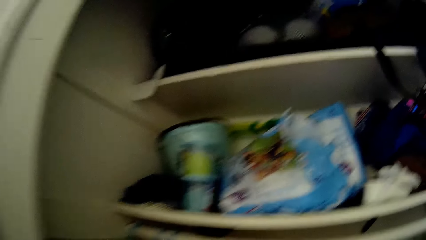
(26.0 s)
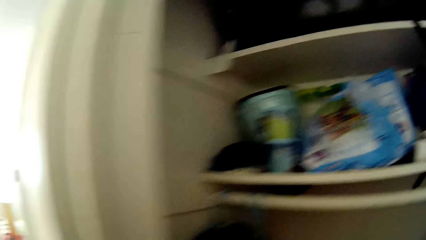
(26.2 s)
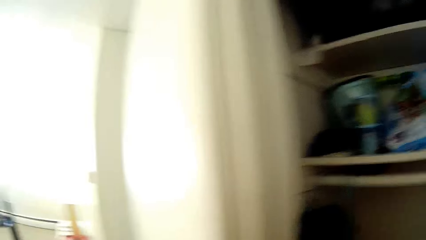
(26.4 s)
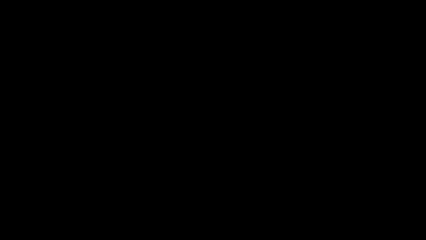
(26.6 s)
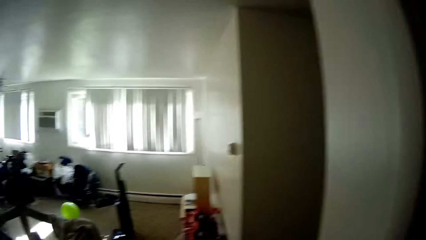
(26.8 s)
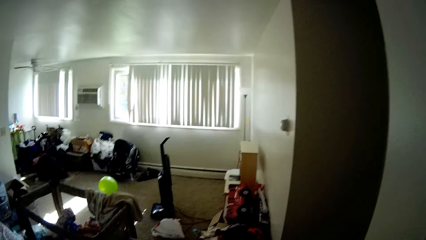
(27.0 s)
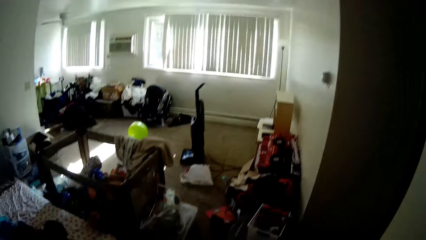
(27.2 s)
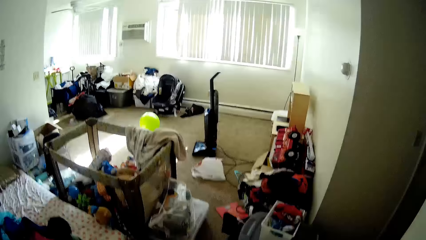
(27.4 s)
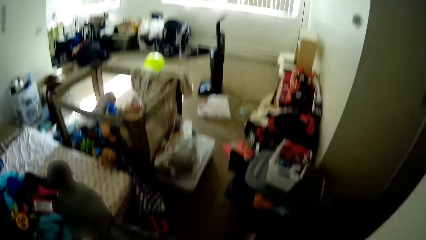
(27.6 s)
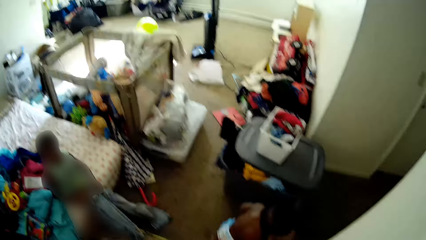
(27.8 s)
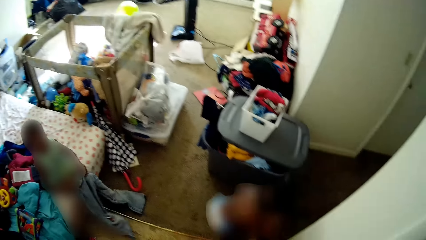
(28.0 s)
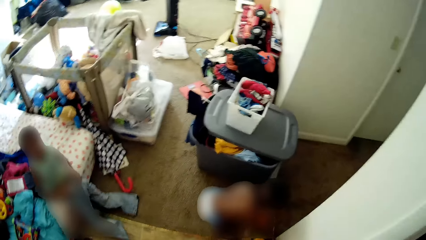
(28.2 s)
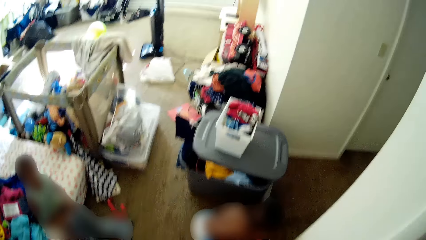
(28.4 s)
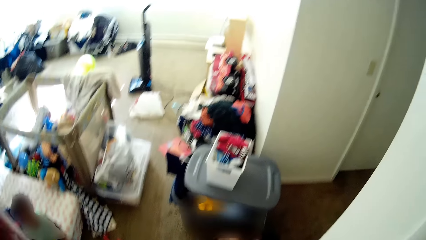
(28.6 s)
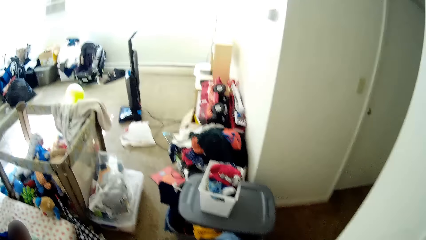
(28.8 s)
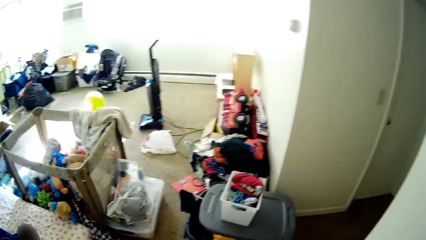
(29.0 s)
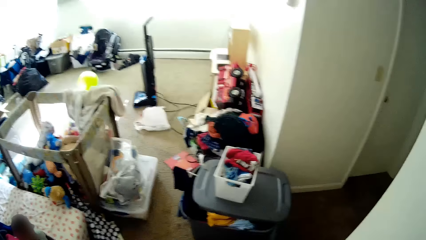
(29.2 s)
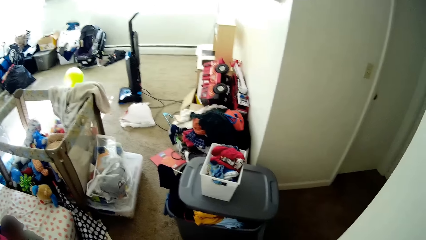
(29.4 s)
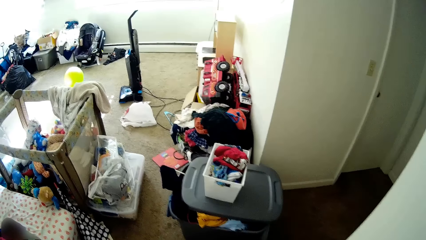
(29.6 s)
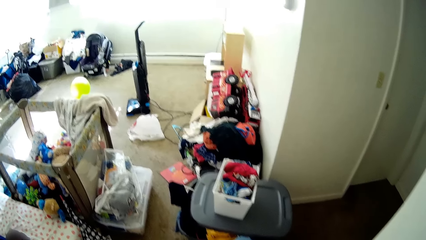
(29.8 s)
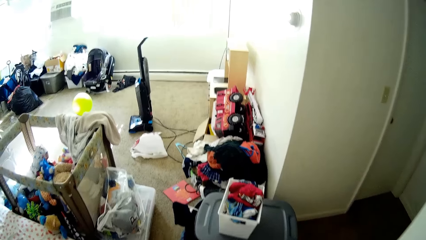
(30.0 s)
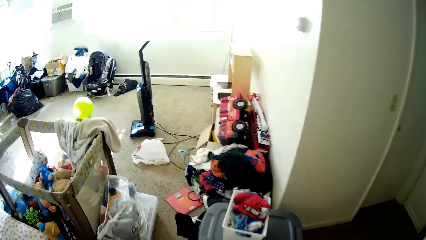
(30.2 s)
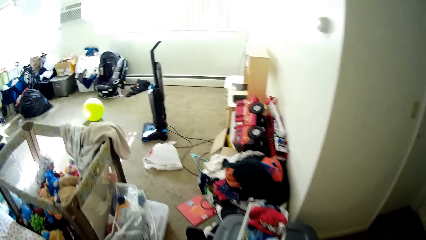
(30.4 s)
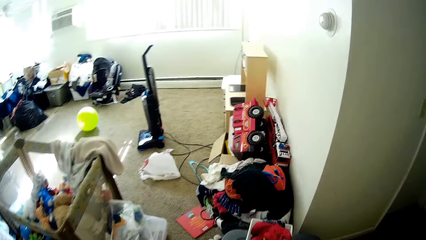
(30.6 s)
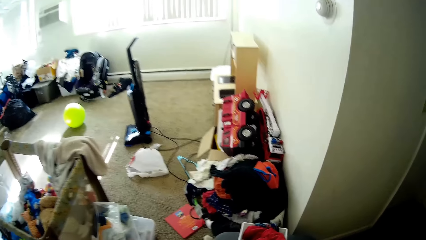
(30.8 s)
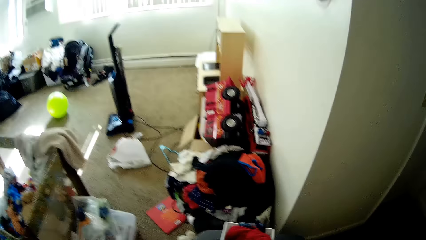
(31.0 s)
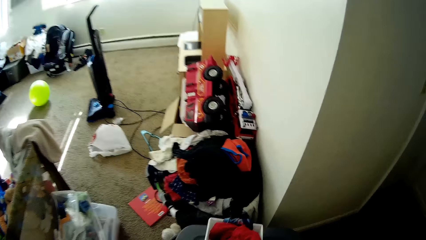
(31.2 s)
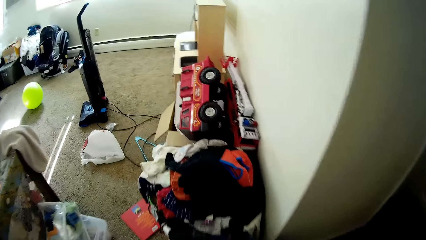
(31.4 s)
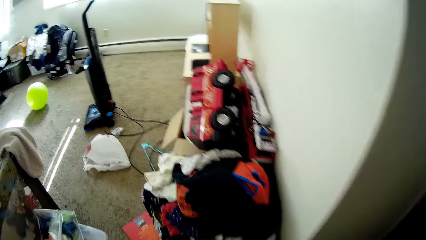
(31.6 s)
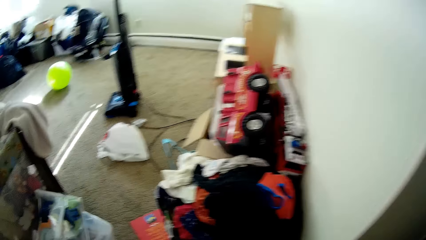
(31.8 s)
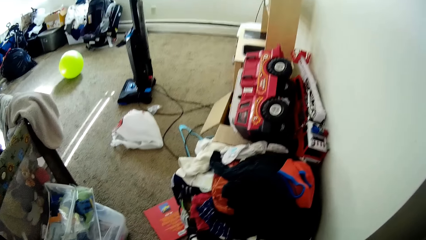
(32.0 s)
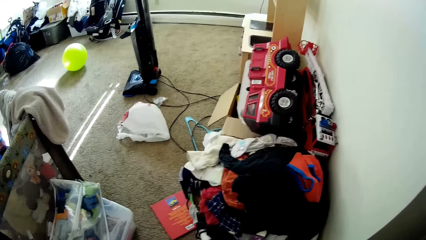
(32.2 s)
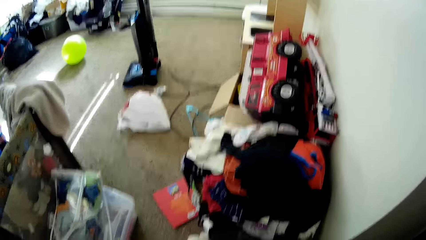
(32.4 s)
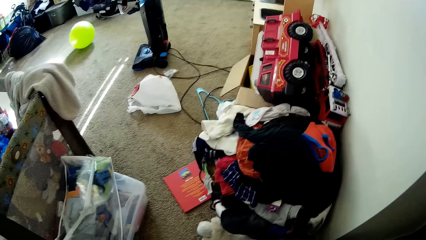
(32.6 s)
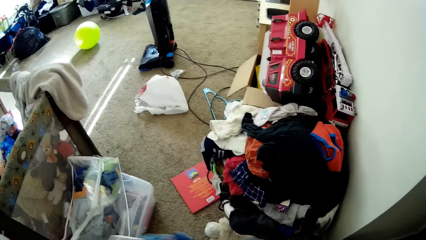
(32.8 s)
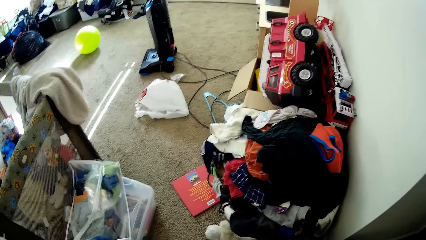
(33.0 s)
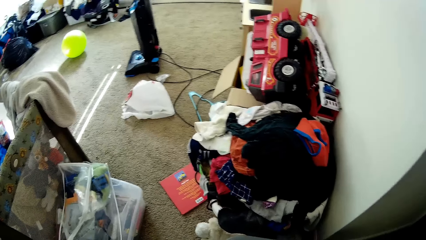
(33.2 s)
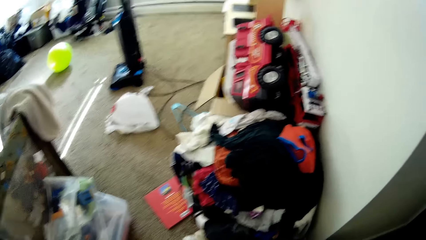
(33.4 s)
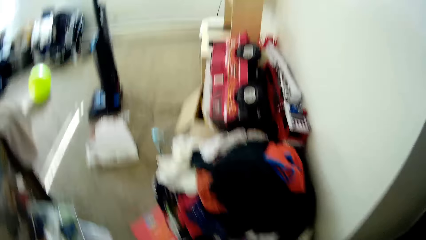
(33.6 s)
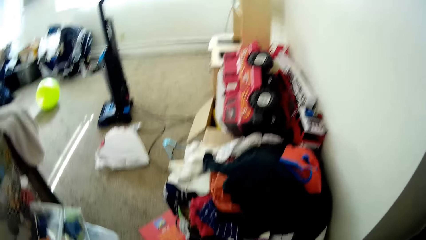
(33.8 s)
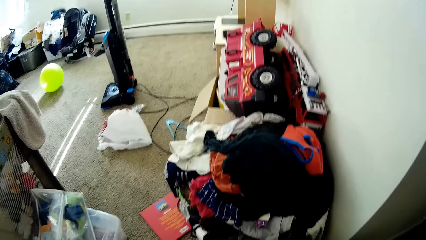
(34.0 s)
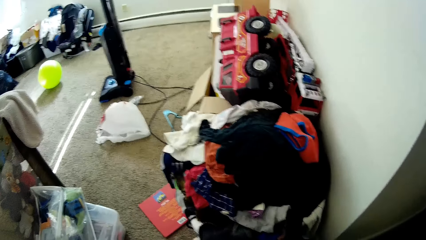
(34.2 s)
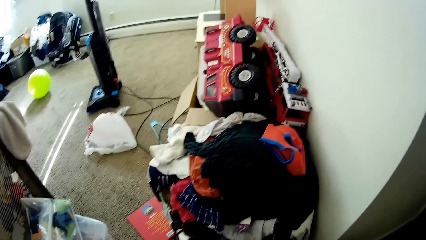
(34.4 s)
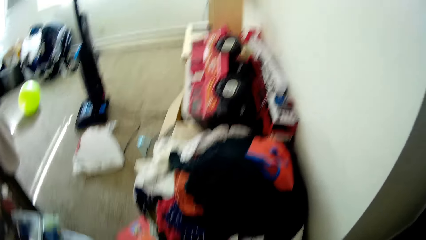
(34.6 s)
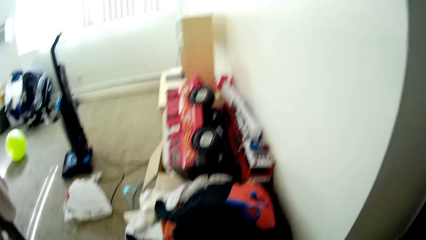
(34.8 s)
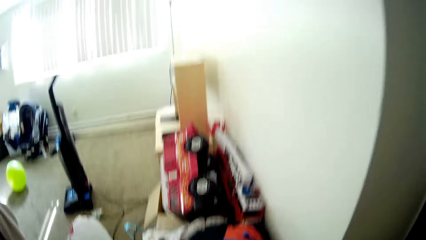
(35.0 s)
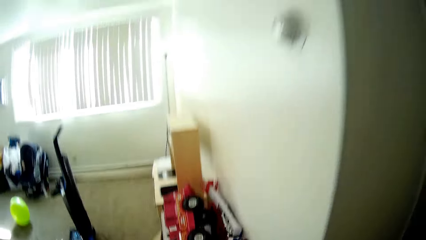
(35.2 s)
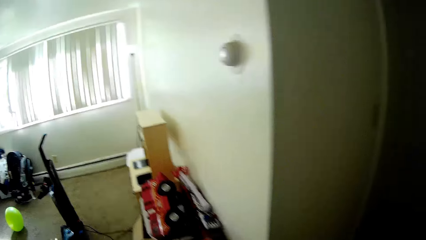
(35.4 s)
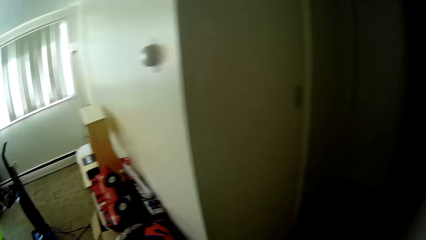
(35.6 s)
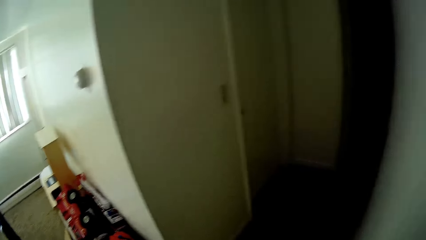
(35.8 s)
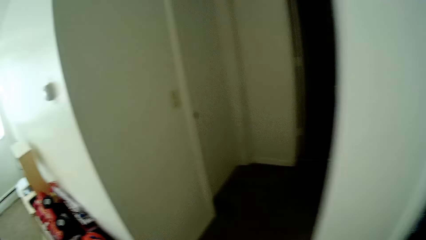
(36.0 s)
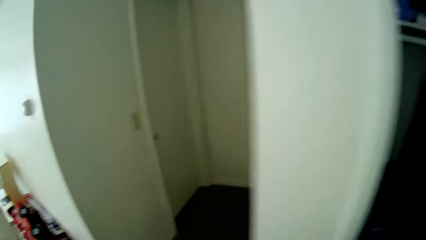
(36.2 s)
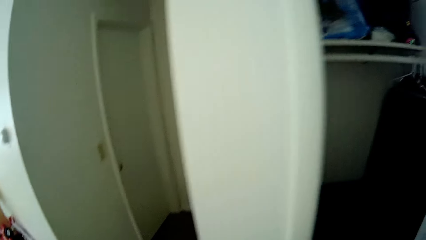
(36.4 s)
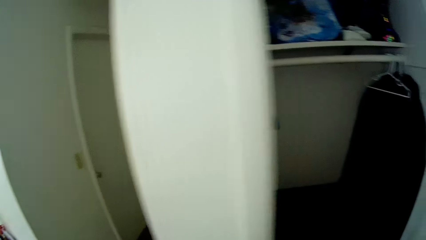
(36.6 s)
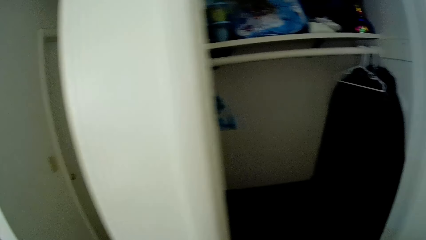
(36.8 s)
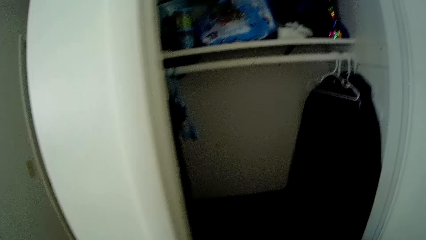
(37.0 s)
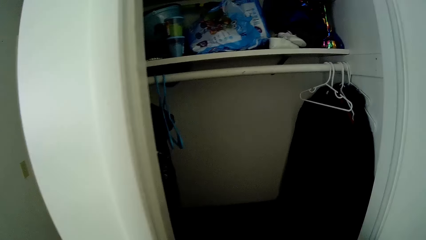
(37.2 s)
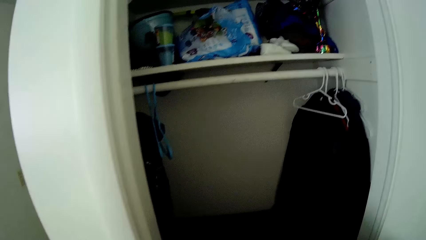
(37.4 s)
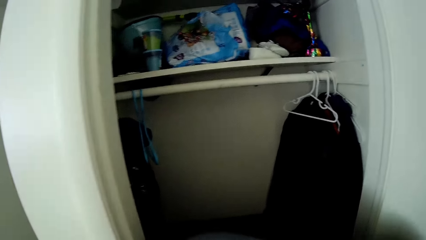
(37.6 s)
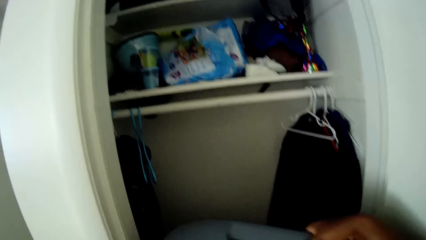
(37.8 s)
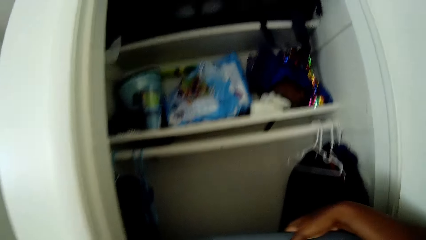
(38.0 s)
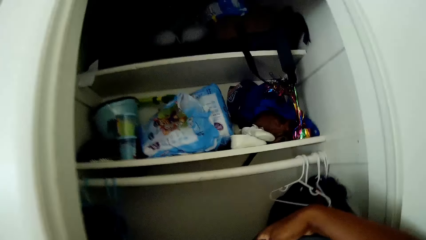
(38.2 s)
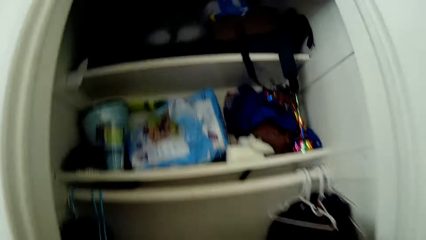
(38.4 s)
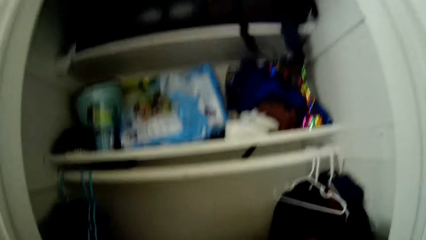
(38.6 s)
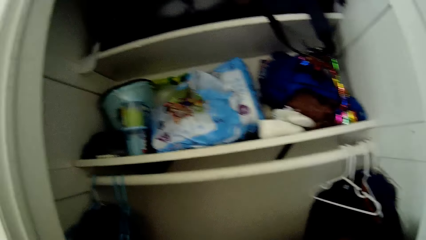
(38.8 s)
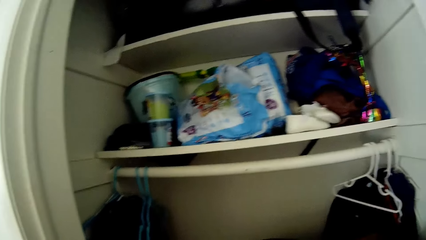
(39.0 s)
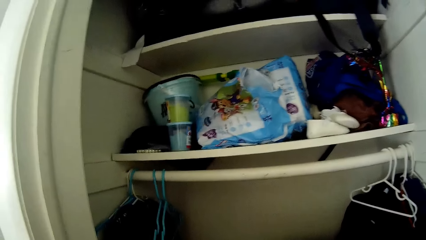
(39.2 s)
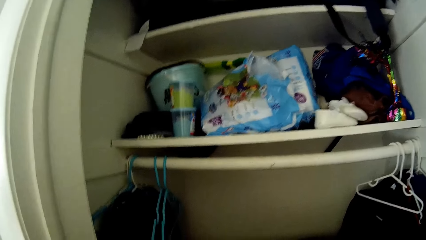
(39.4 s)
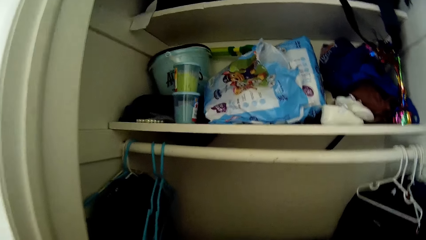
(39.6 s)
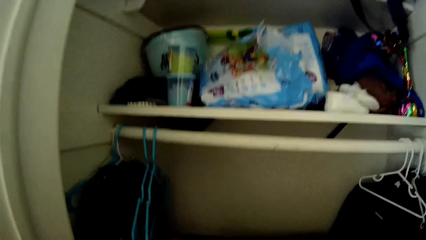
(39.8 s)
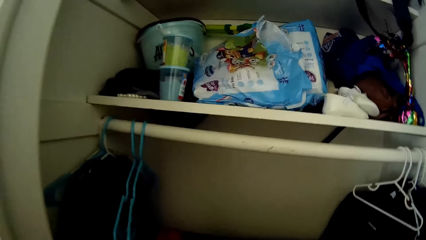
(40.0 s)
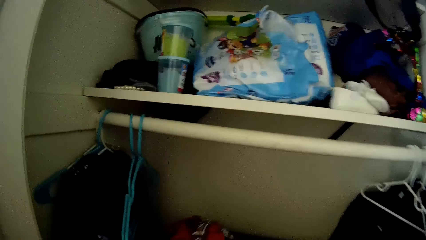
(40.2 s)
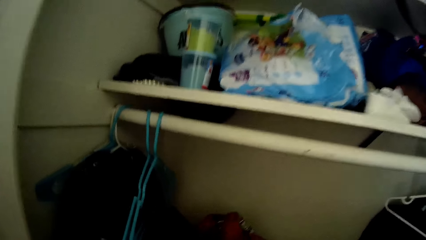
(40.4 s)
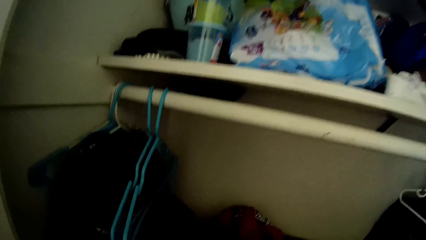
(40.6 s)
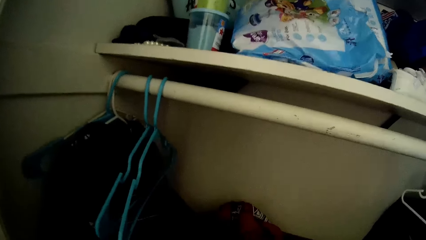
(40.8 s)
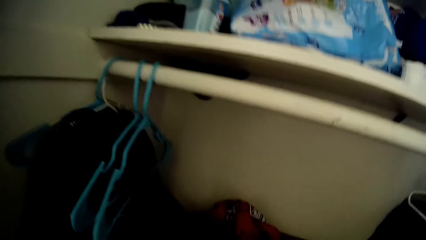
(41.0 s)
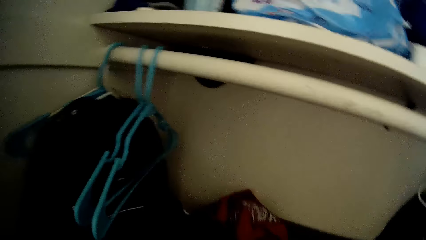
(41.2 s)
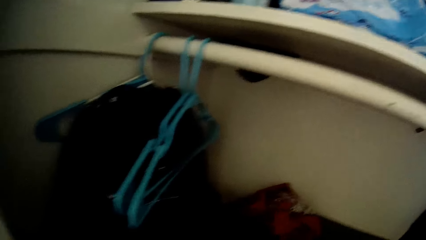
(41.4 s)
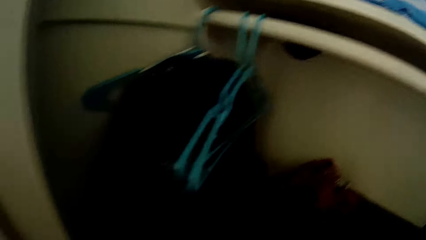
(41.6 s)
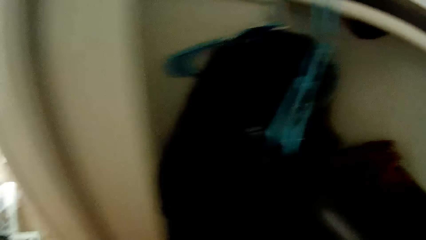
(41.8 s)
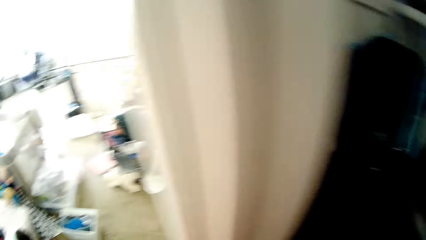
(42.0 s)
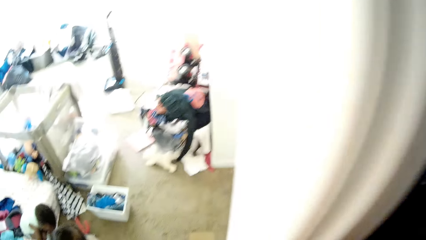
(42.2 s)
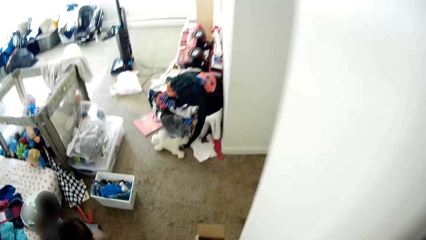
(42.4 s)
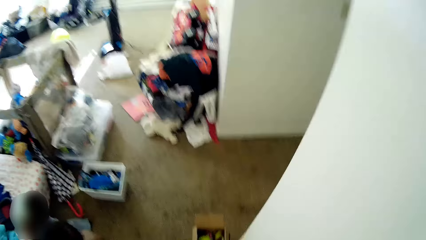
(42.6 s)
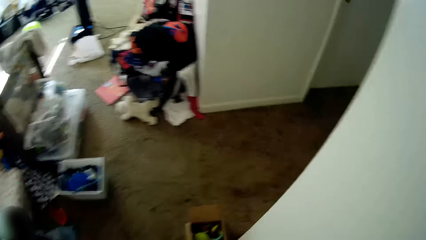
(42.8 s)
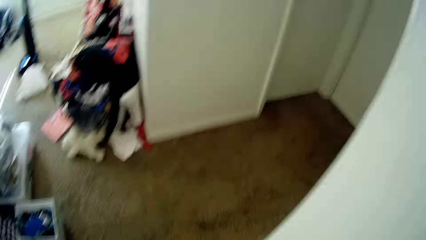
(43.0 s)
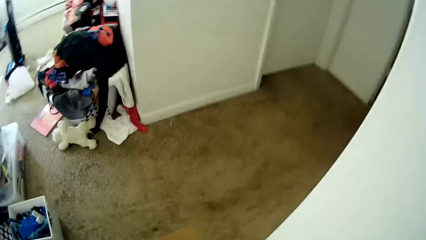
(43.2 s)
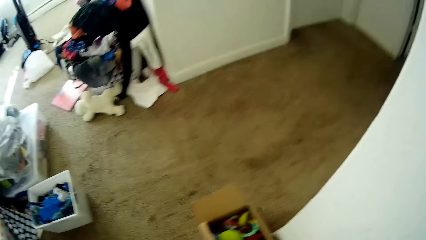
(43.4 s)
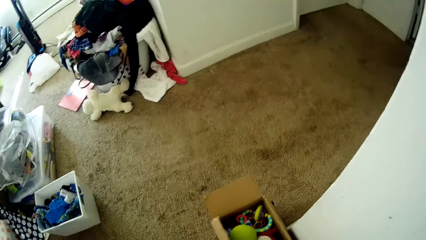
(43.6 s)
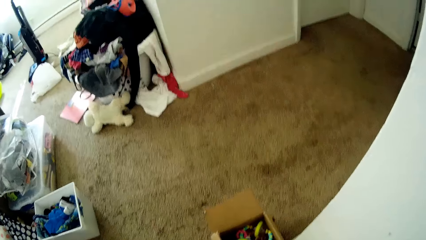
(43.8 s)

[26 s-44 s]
The camera wearer interacts with the boy. They walk to the cupboard. They put the cloth in the wardrobe.
